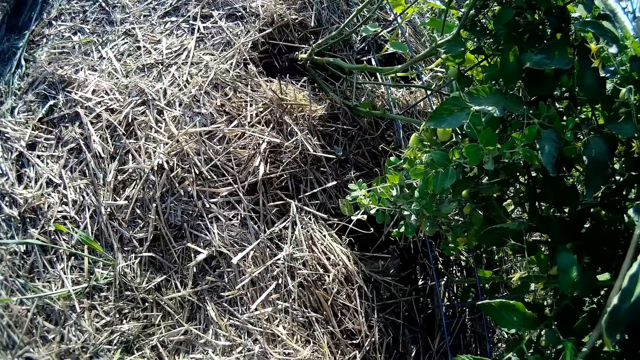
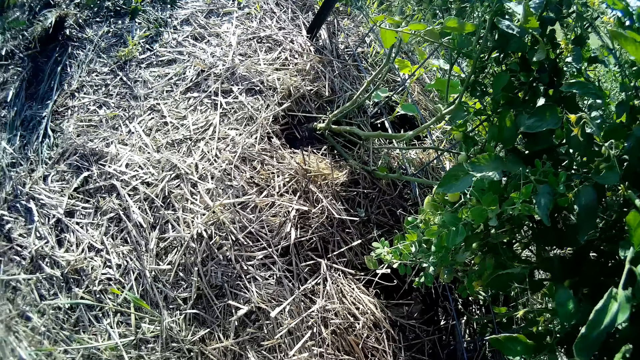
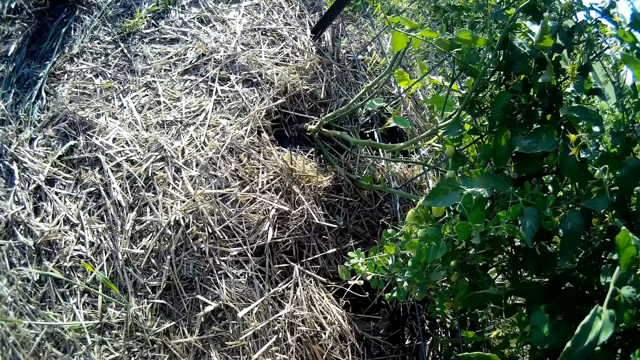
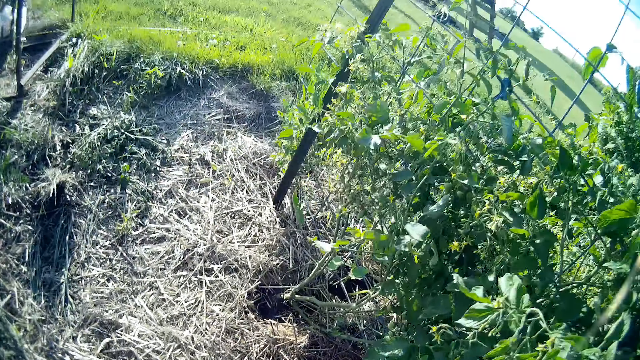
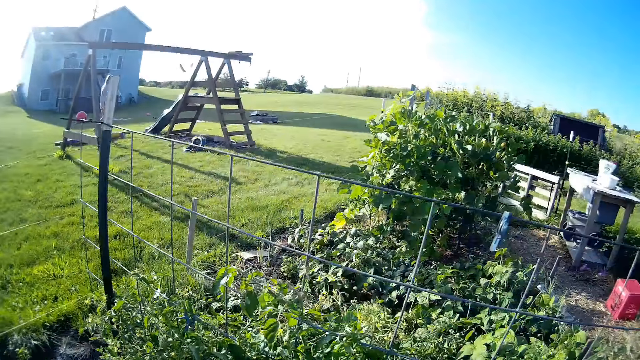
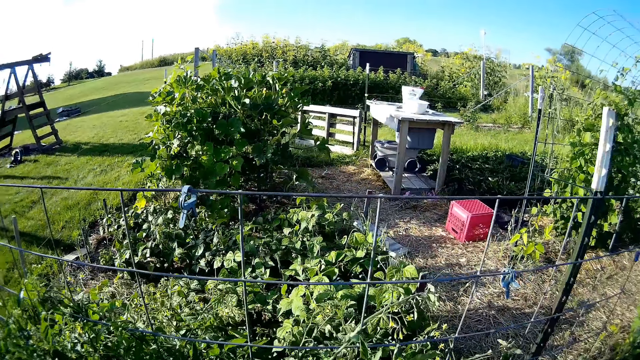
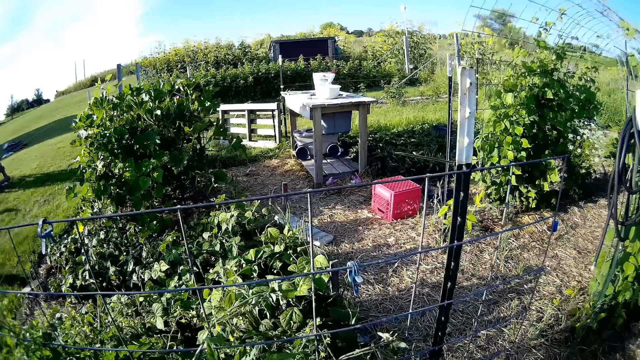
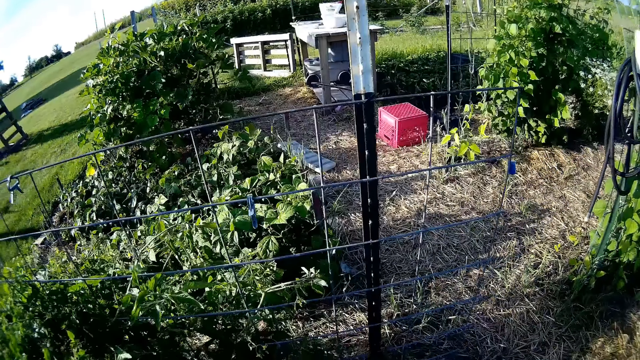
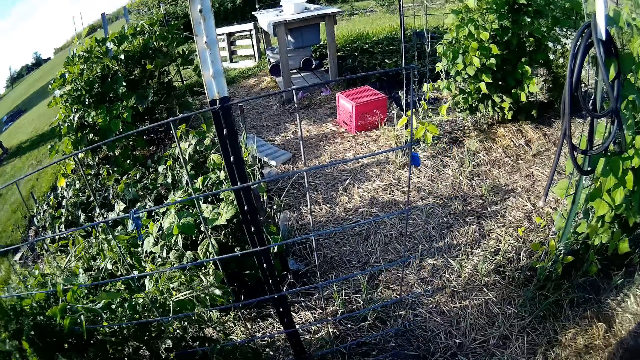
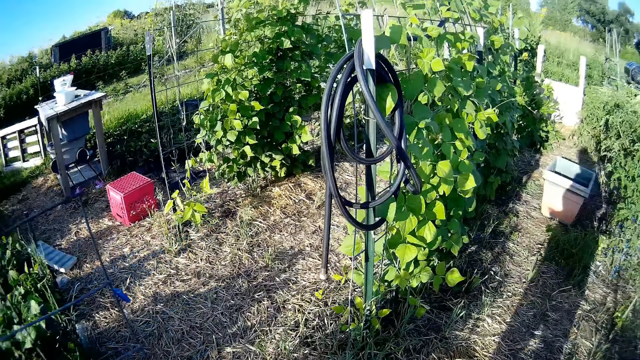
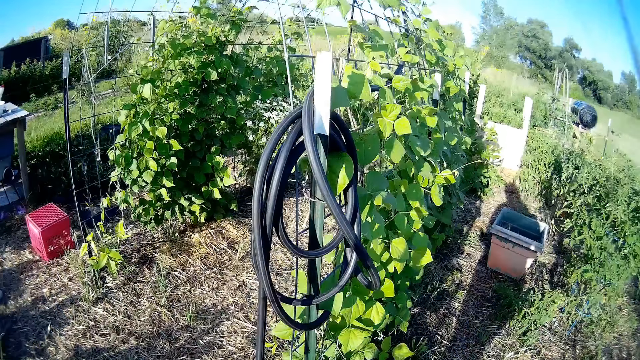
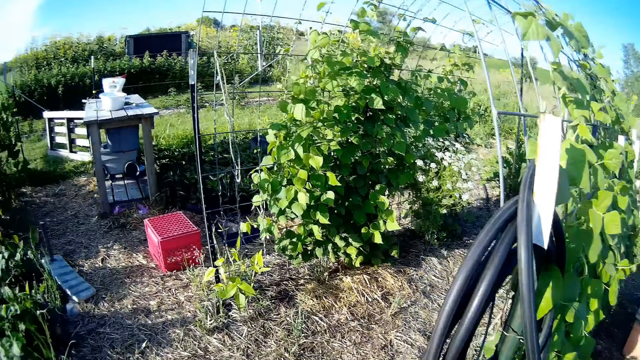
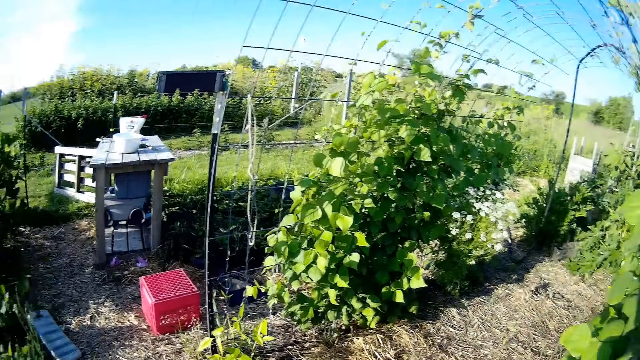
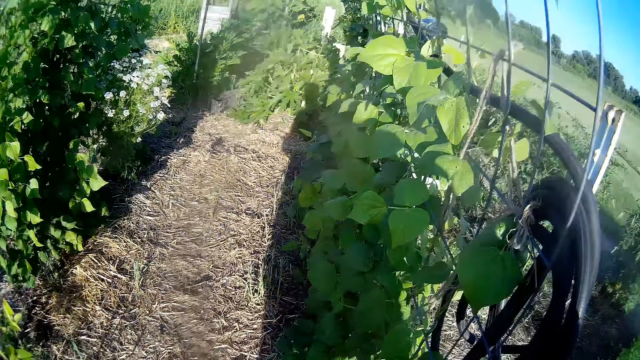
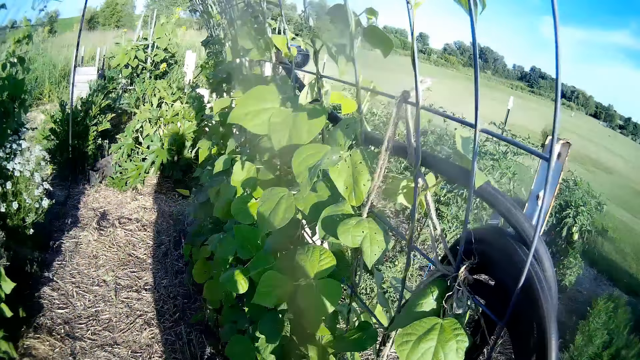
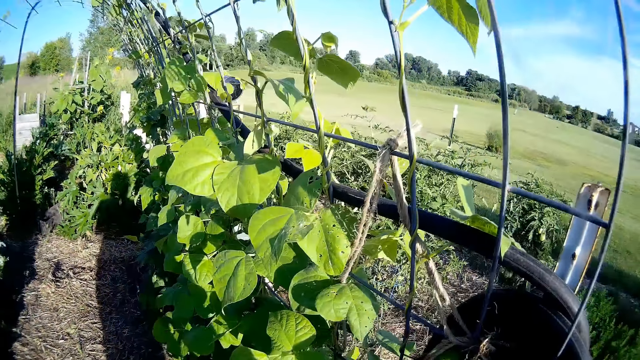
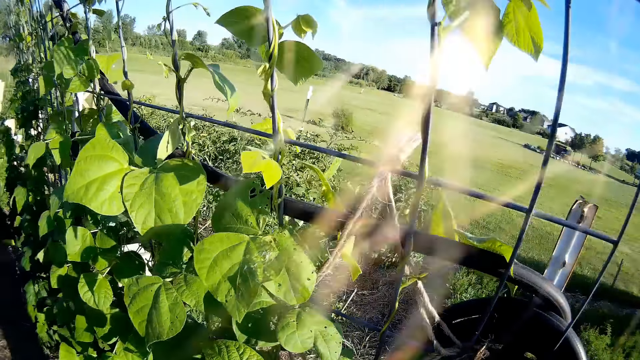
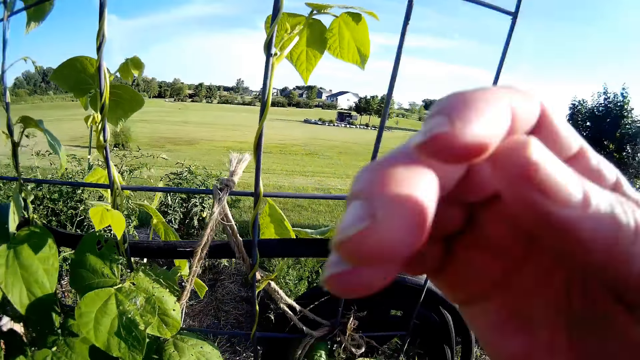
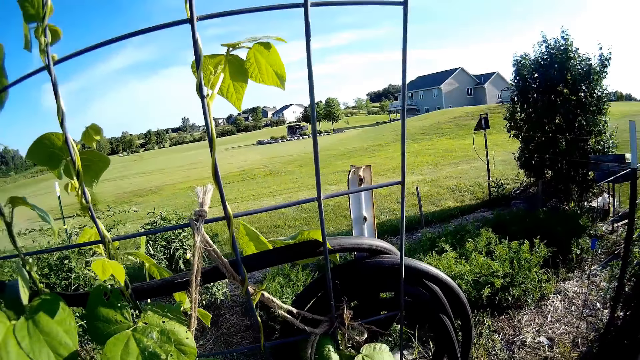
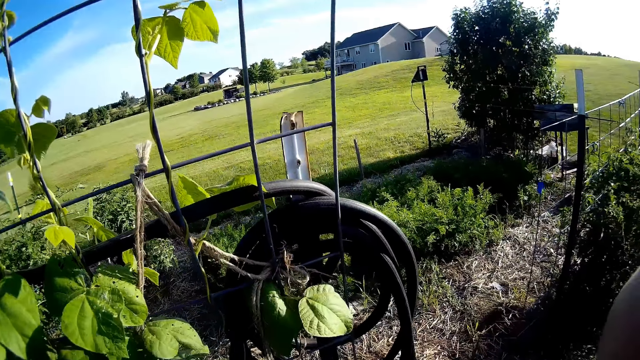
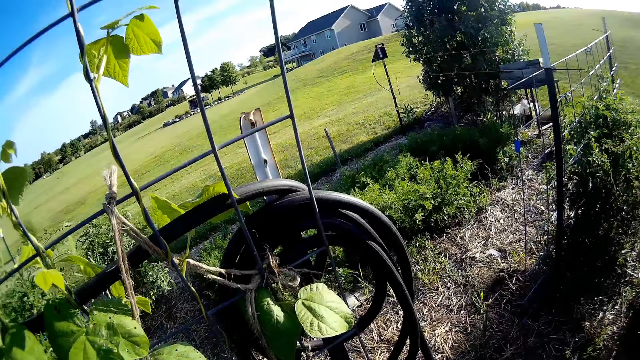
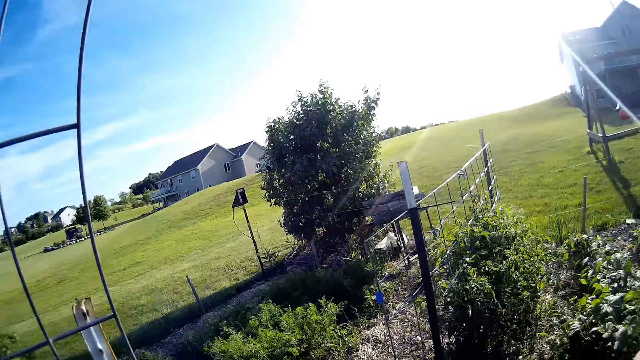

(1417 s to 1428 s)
The camera wearer walks. They stand in the farm and raise the right hand.

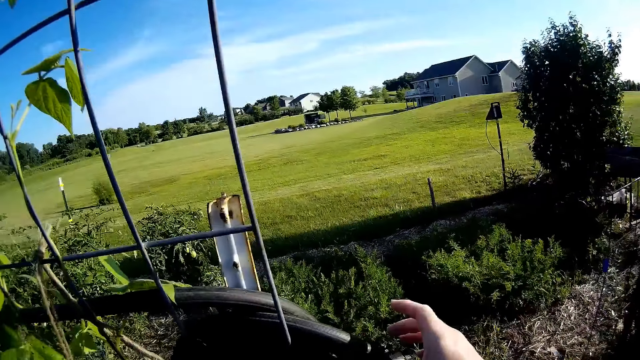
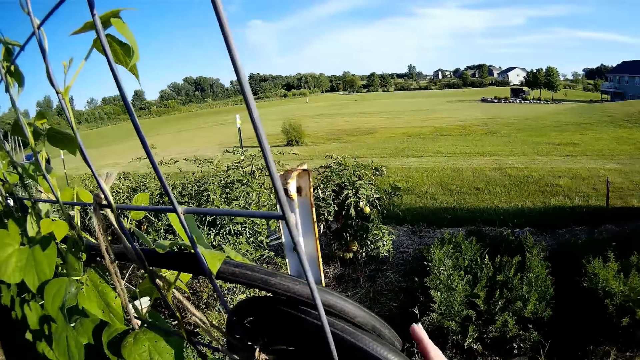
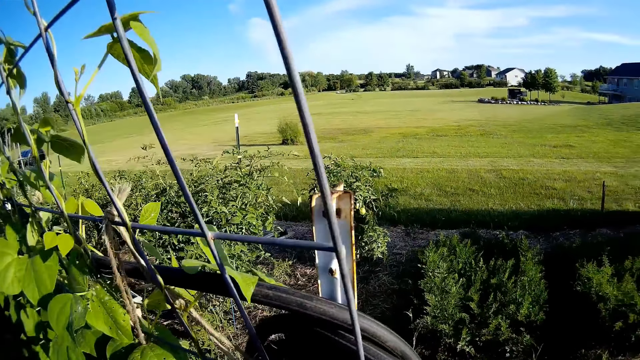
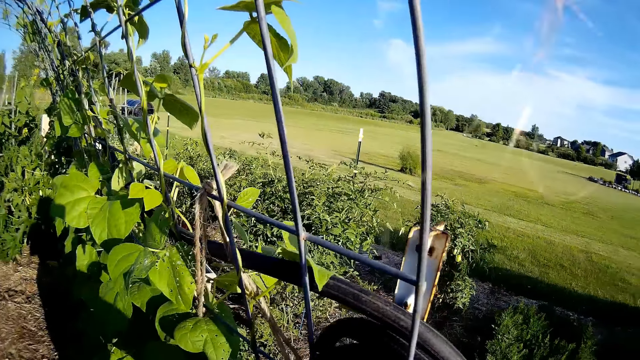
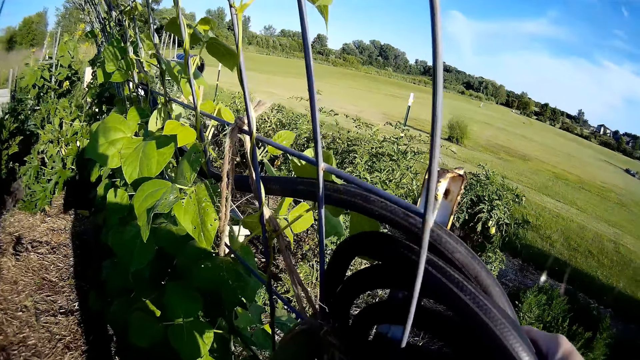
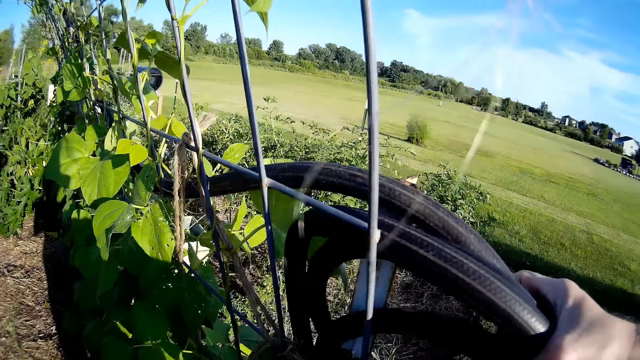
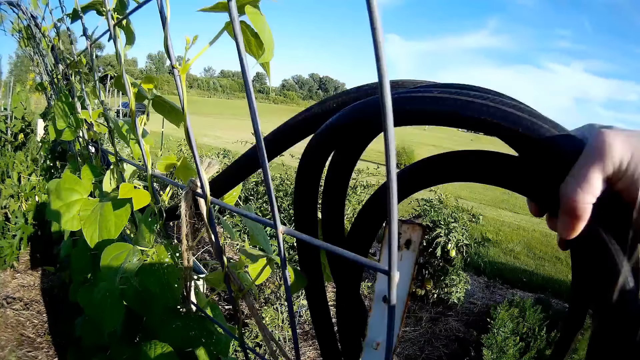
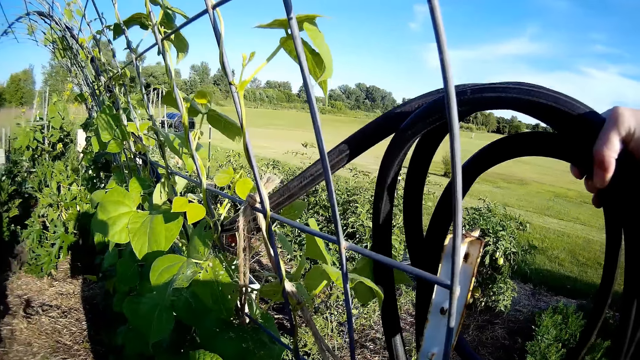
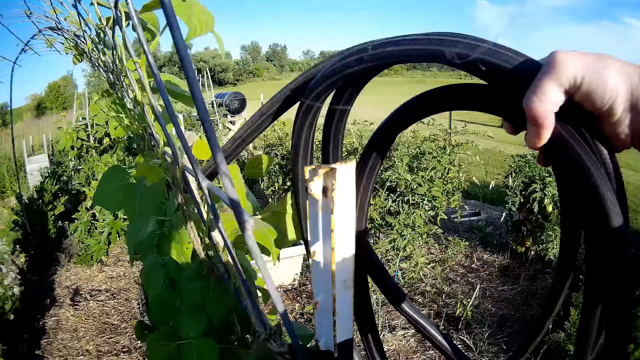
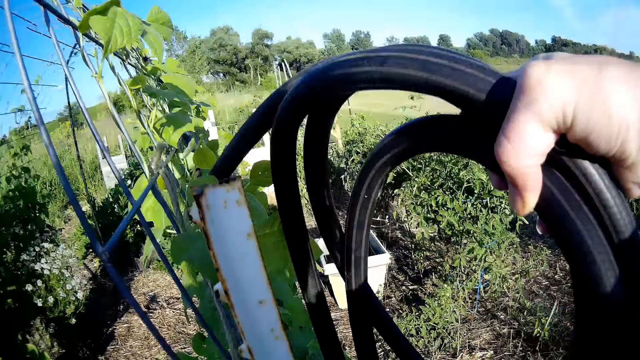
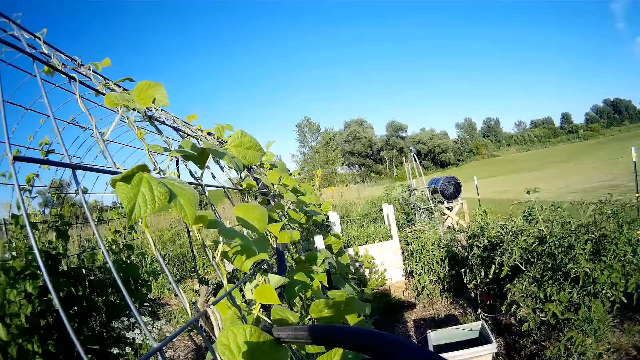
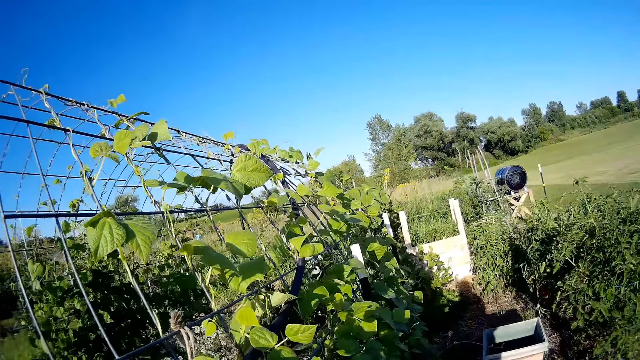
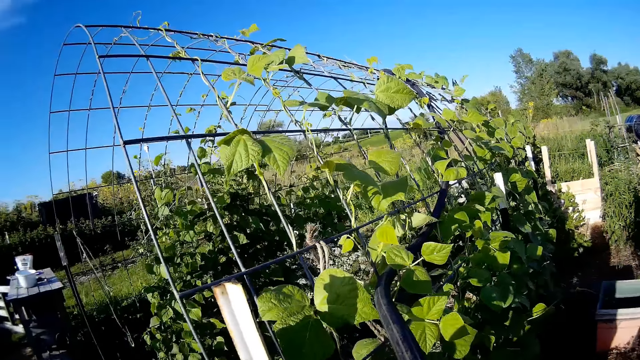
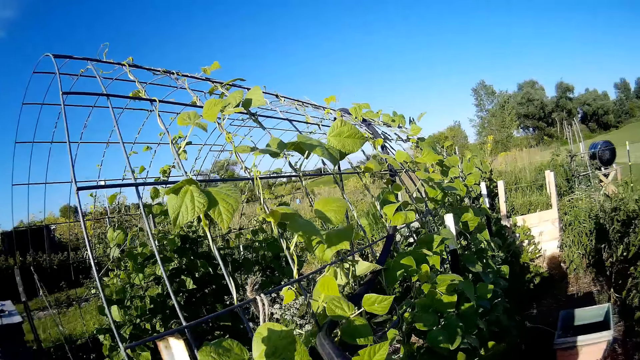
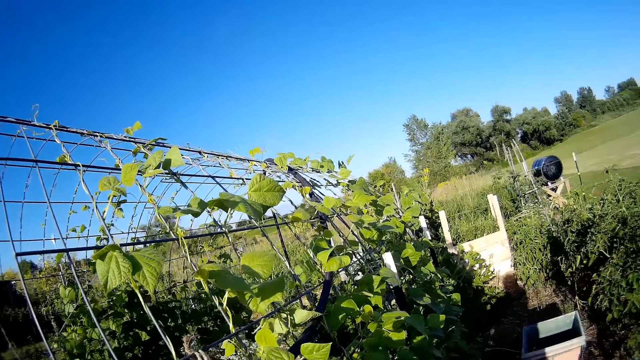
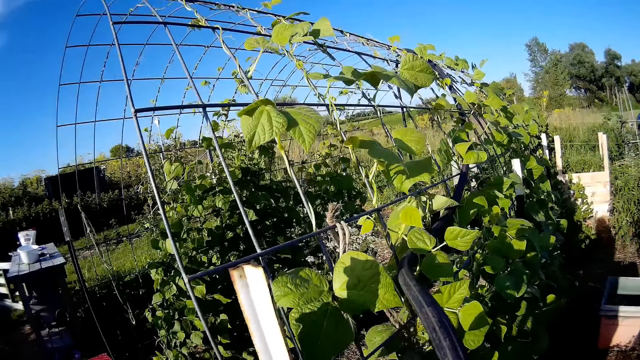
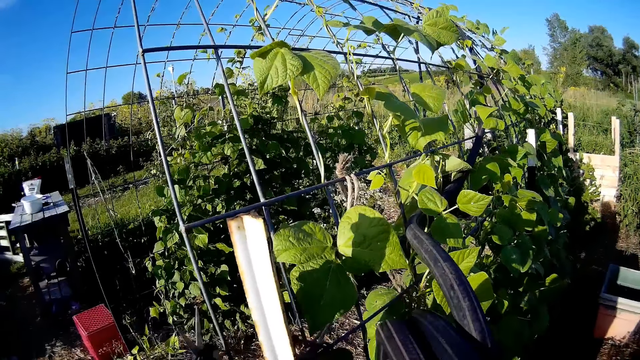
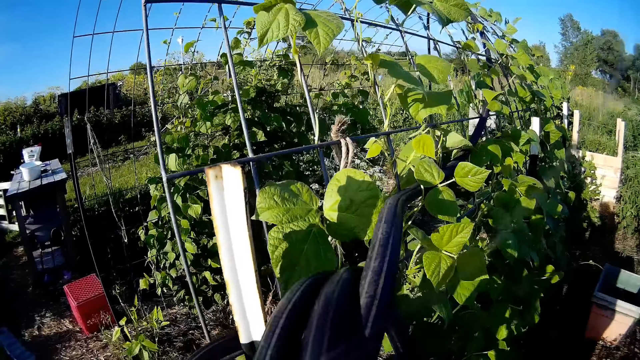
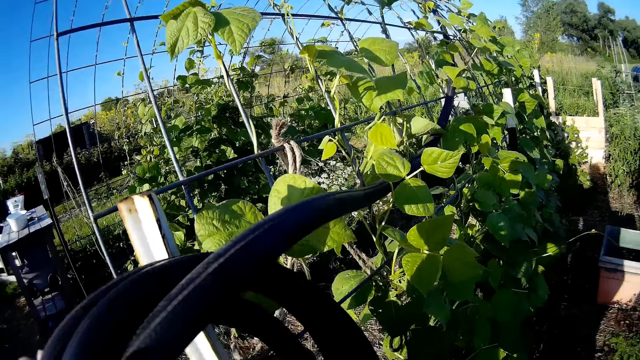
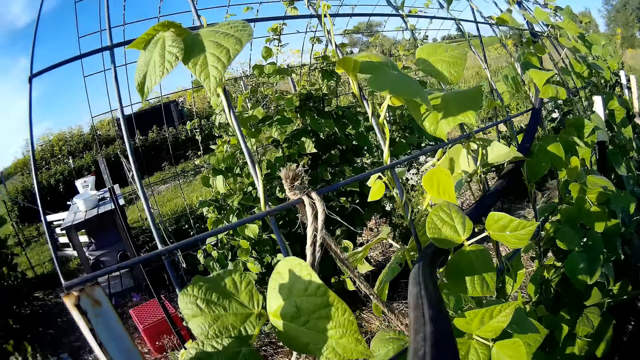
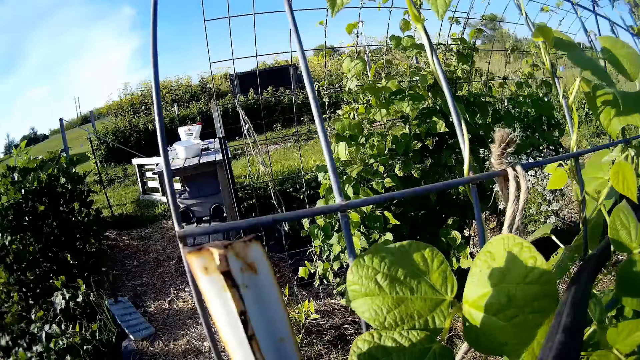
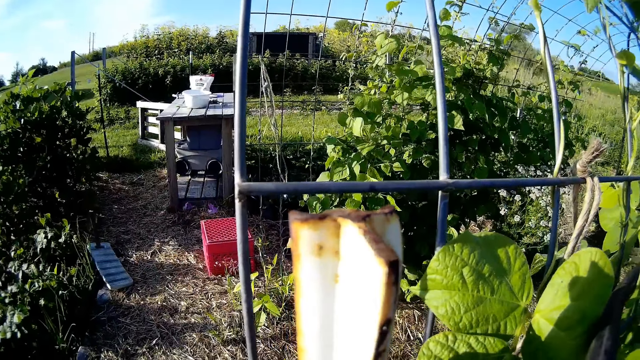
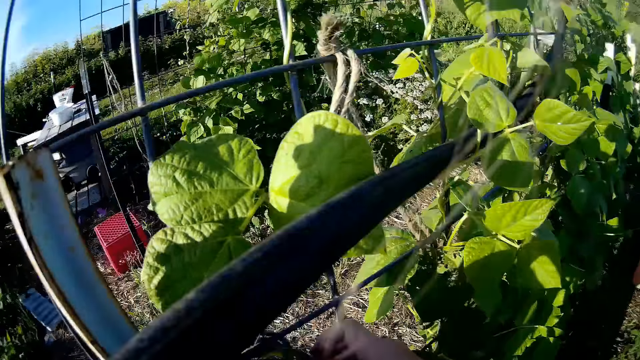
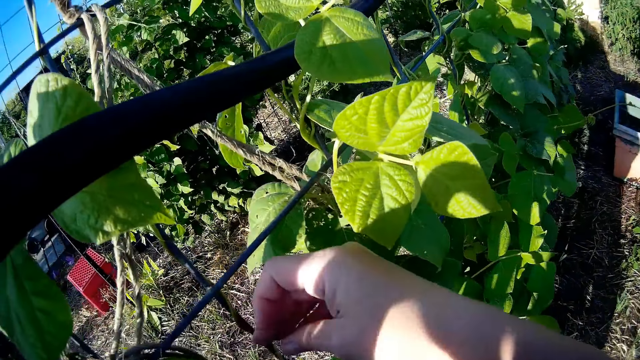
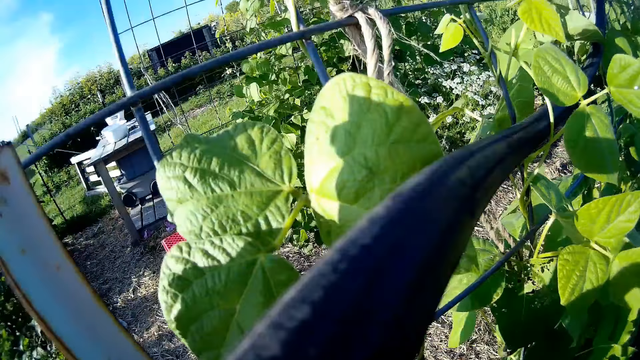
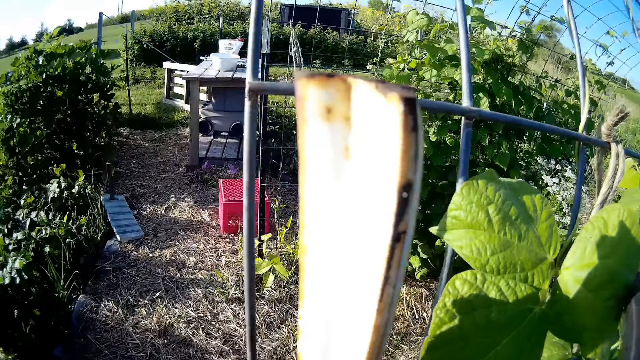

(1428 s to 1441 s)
The camera wearer pulls out a pipe from a wire mesh. They lift the hose pipe.
